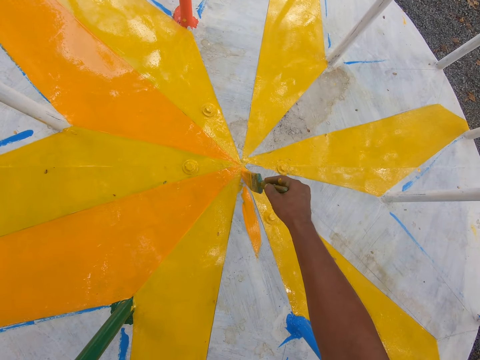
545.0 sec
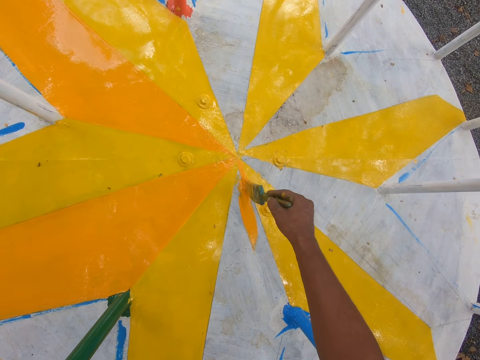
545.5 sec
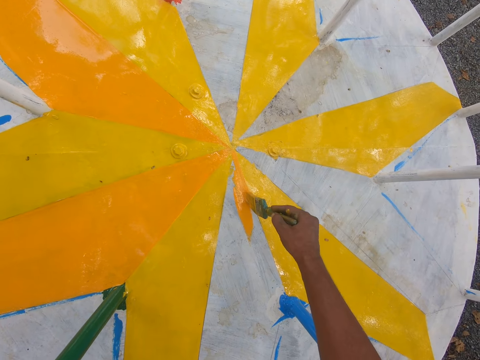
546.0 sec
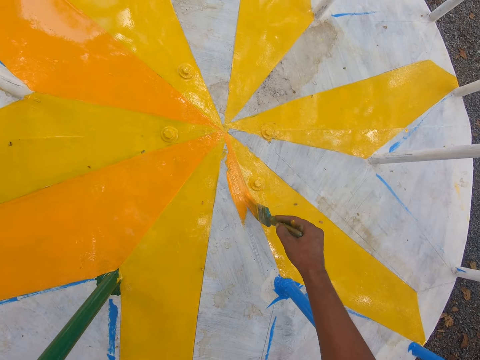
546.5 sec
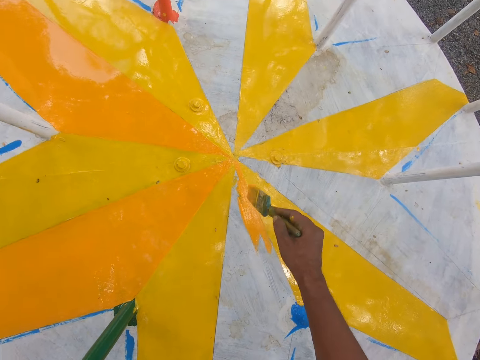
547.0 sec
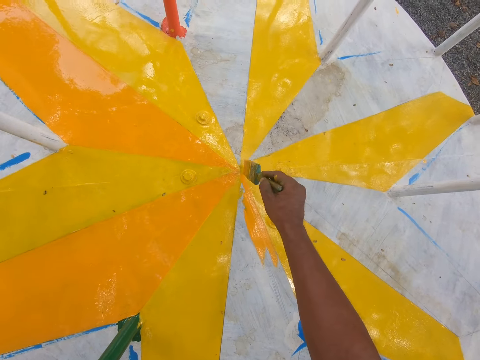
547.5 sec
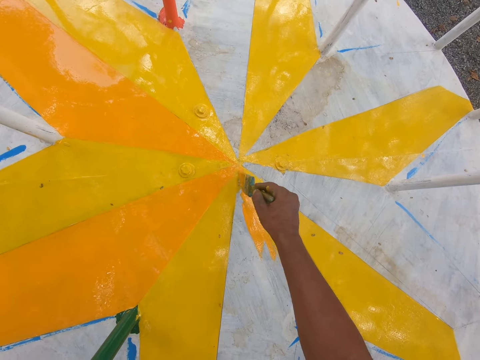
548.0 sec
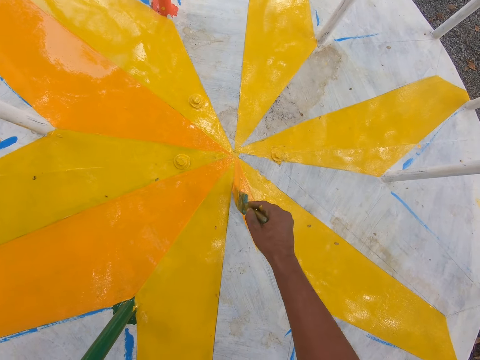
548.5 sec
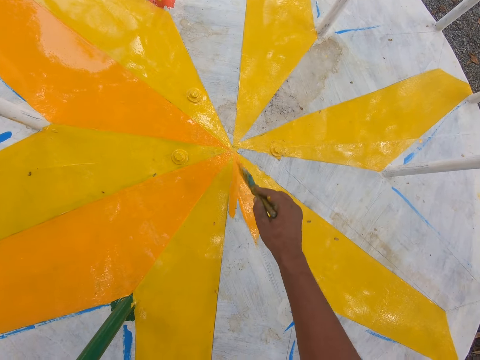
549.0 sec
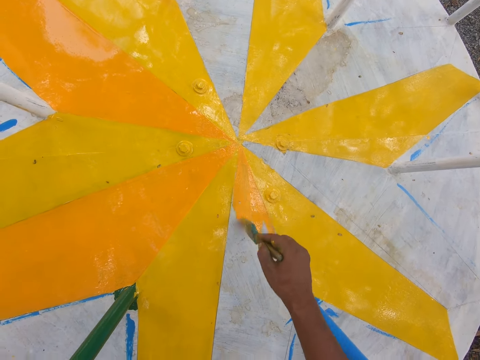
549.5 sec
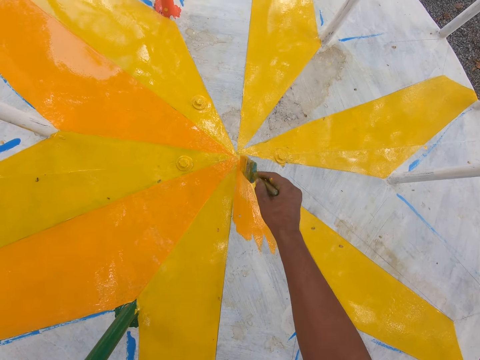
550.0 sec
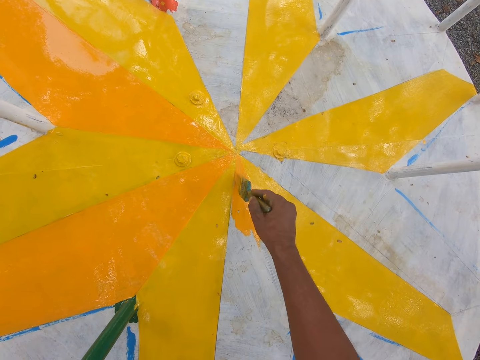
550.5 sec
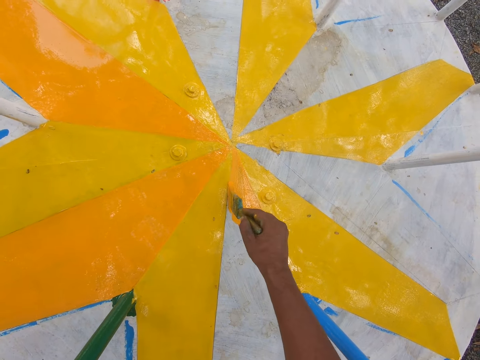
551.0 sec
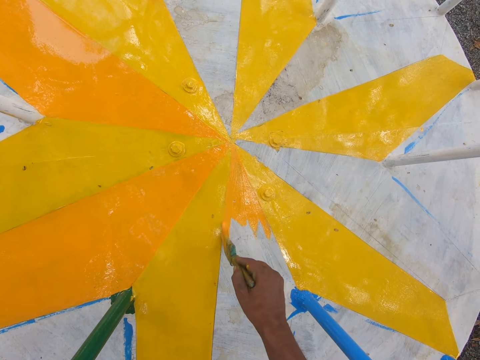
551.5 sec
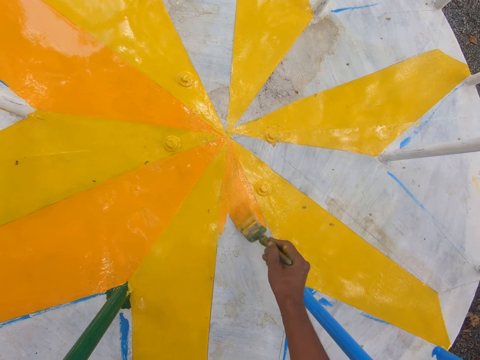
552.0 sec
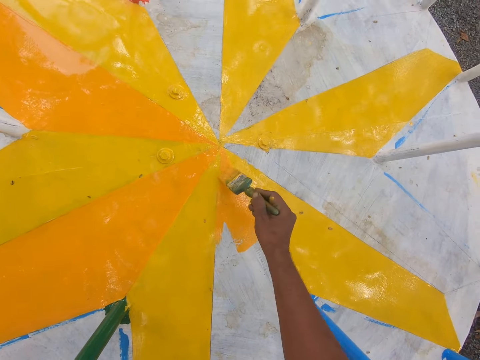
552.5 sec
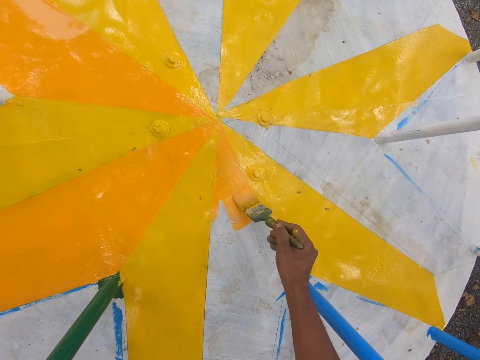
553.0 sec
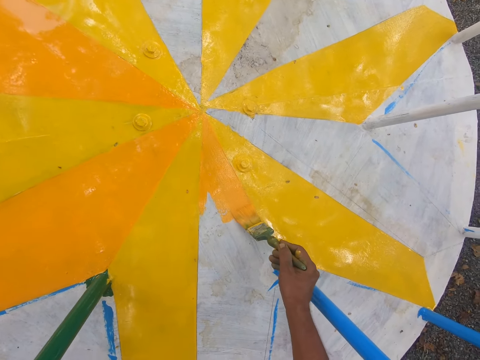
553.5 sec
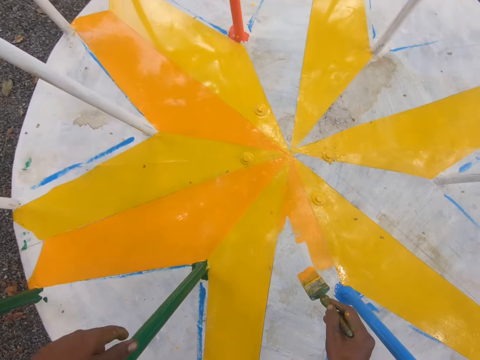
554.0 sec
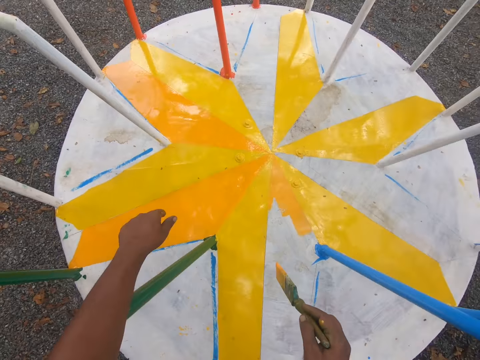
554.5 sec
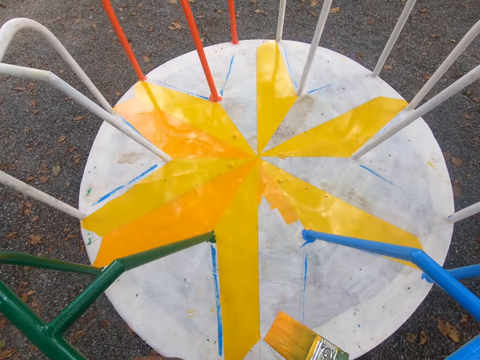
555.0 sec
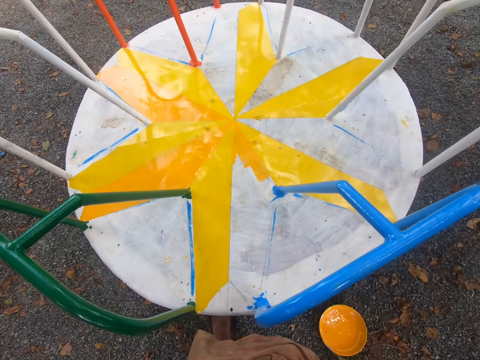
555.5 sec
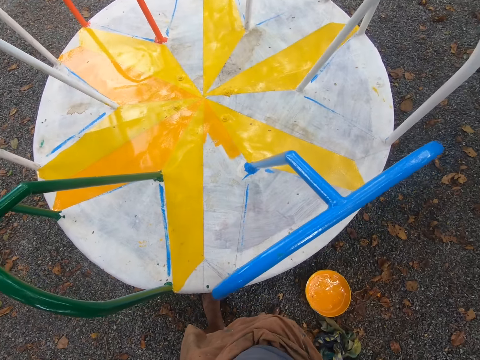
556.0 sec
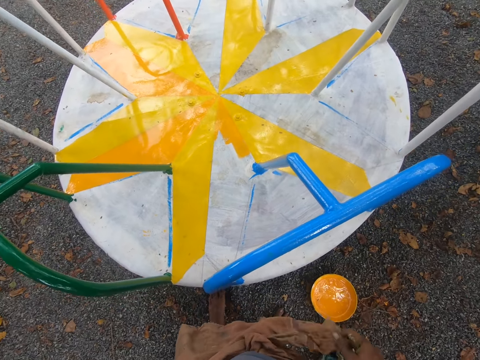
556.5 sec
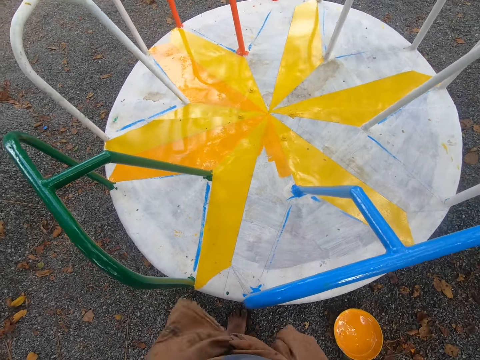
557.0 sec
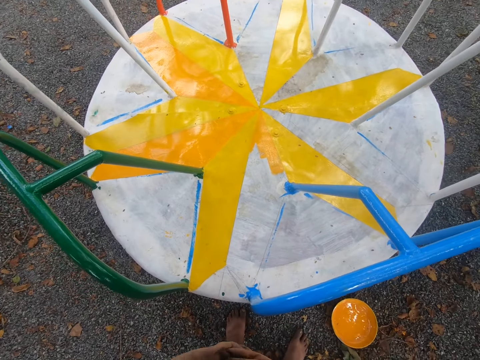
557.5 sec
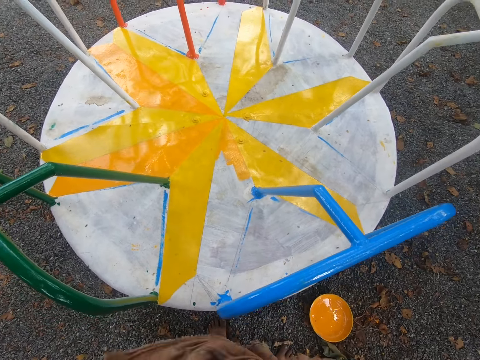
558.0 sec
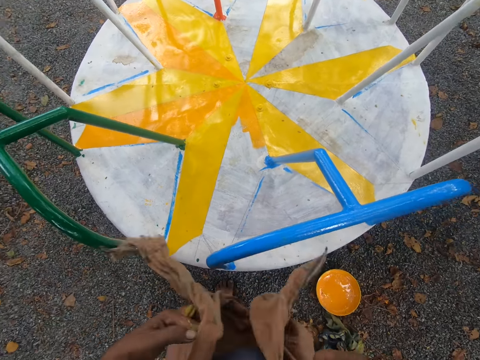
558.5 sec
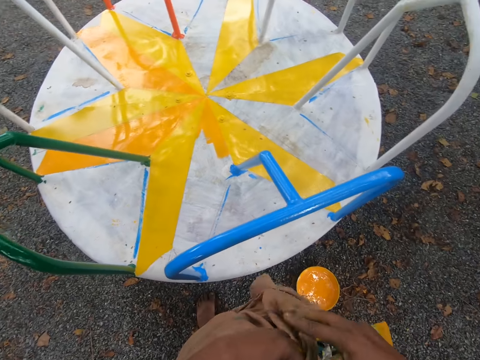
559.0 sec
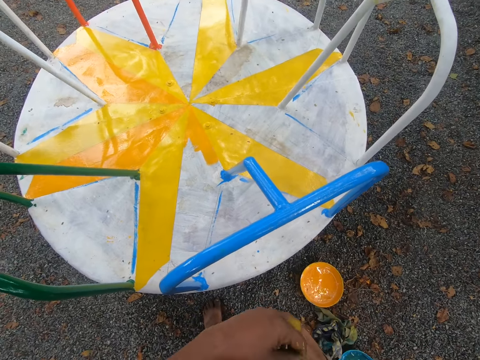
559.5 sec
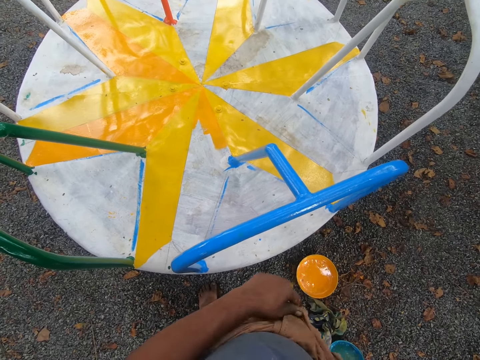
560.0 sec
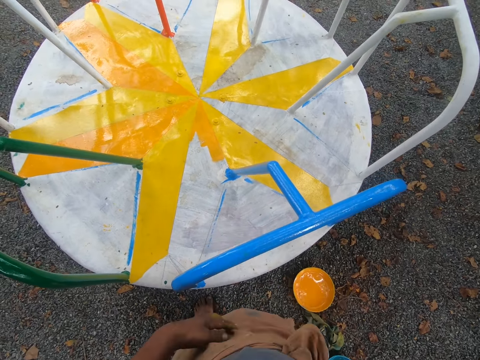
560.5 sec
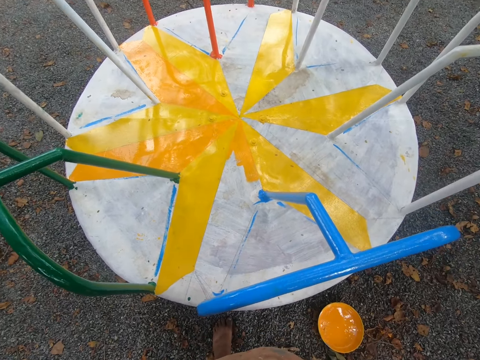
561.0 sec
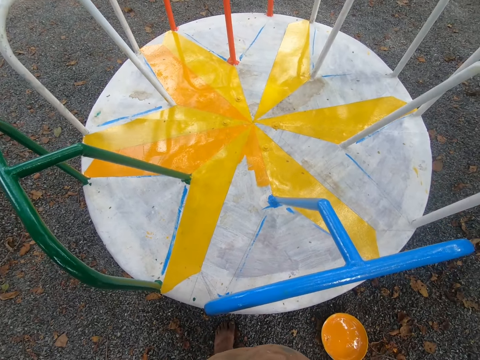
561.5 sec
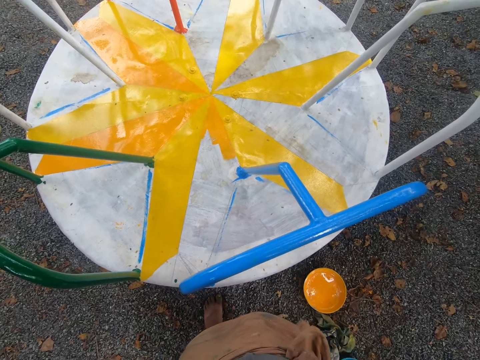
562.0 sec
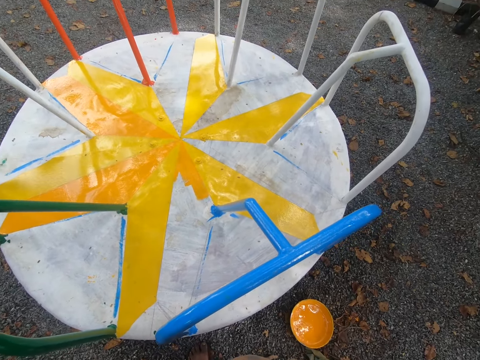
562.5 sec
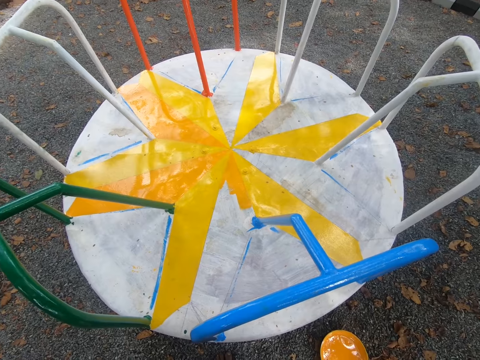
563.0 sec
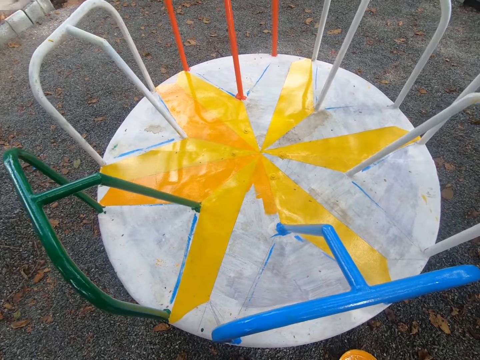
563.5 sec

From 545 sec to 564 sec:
The camera wearer lifts the brush from a merry-go-round. He ties his dhoti or cloth with both hands. He unties the cloth.

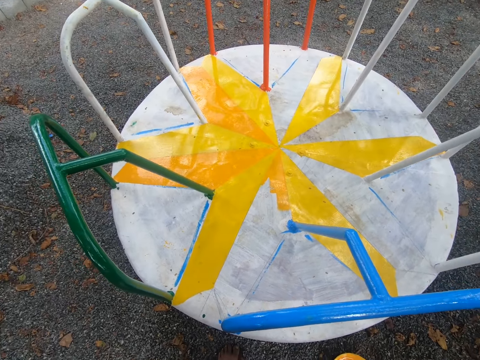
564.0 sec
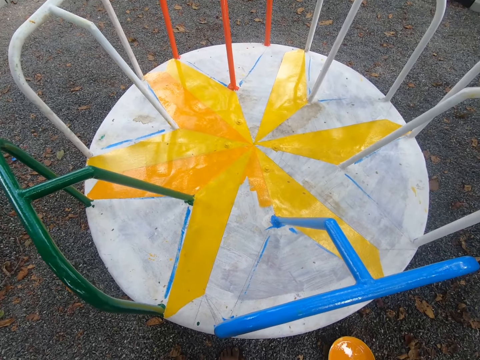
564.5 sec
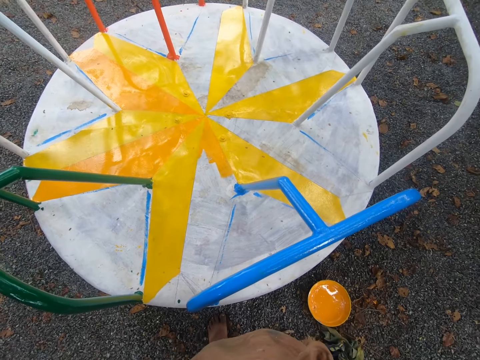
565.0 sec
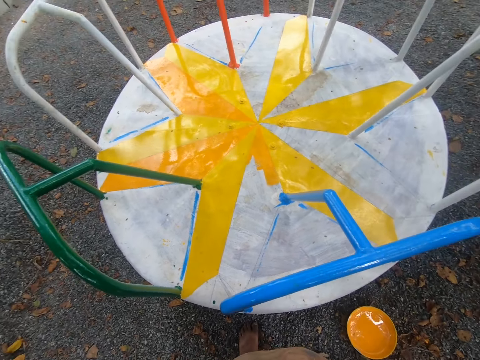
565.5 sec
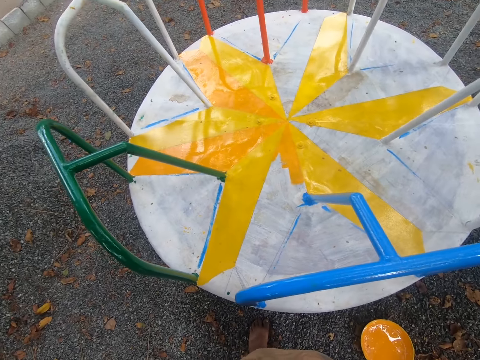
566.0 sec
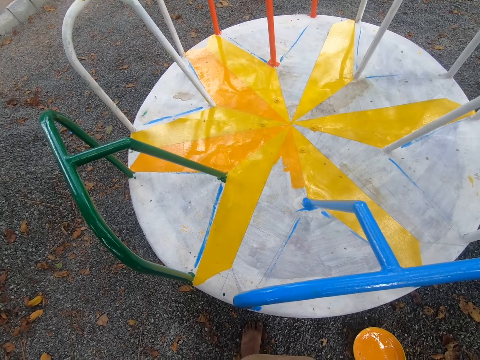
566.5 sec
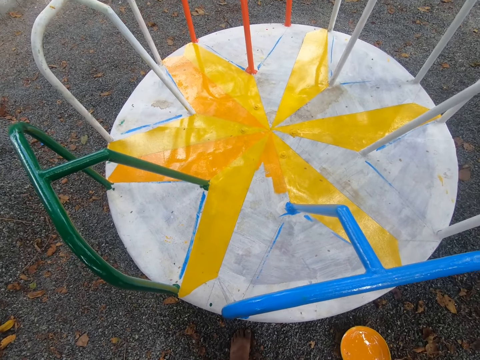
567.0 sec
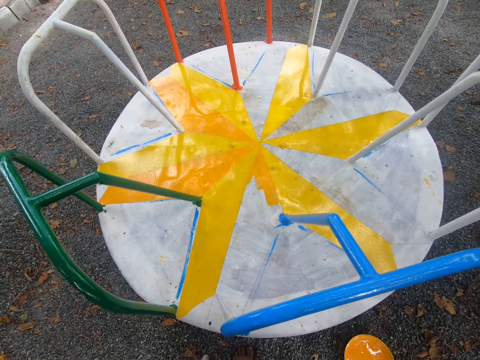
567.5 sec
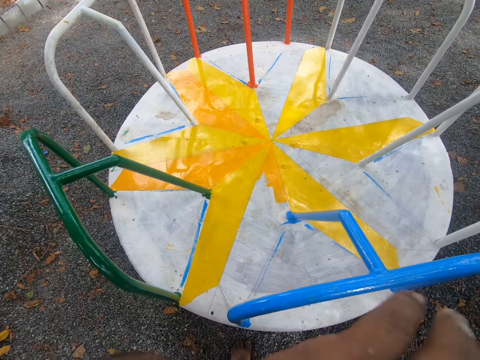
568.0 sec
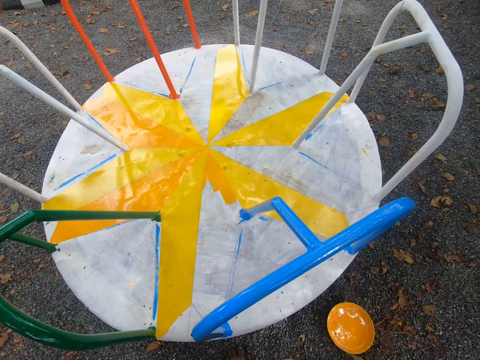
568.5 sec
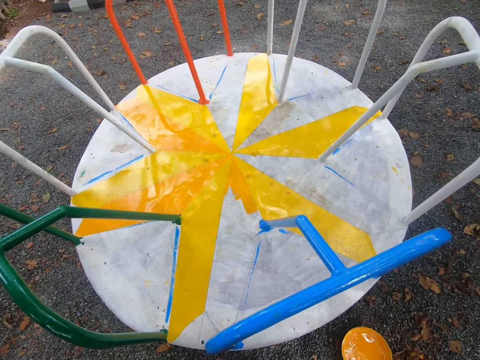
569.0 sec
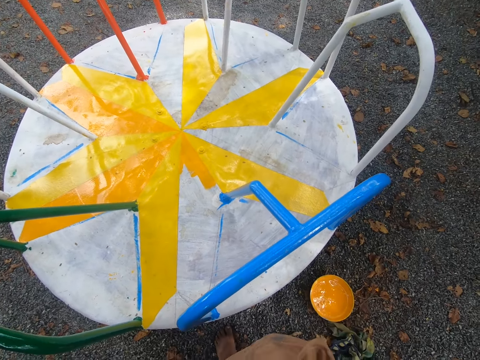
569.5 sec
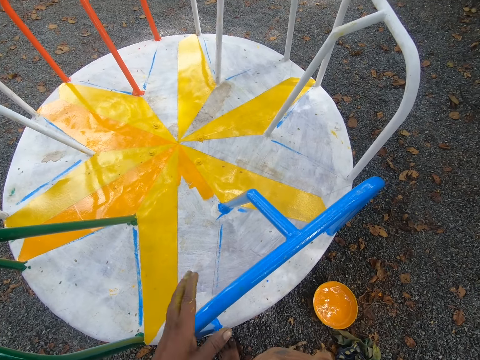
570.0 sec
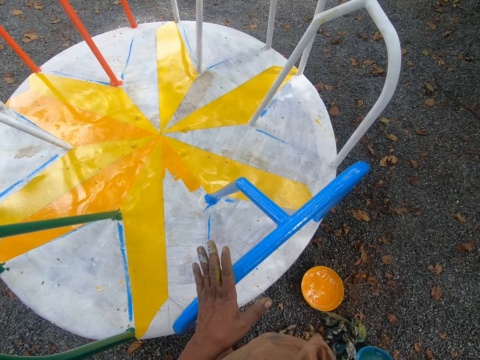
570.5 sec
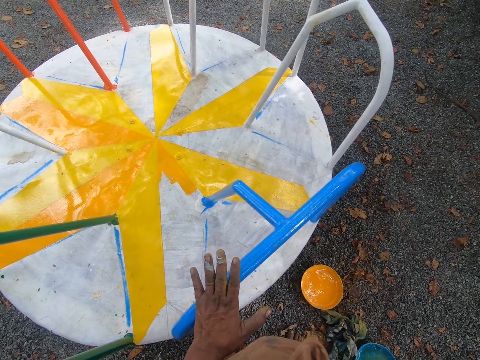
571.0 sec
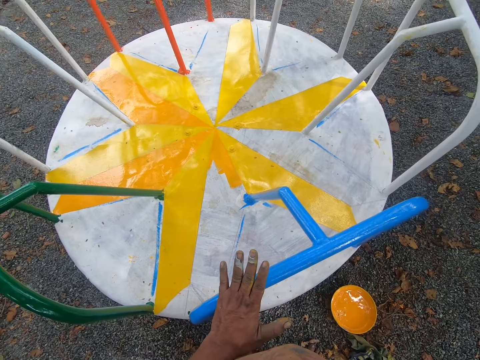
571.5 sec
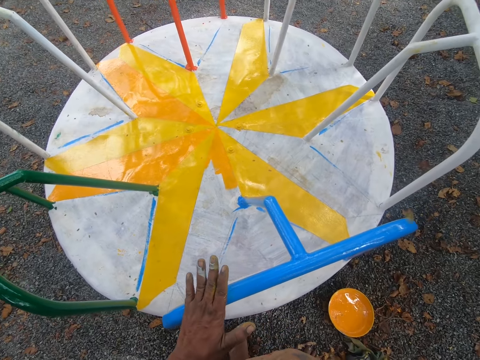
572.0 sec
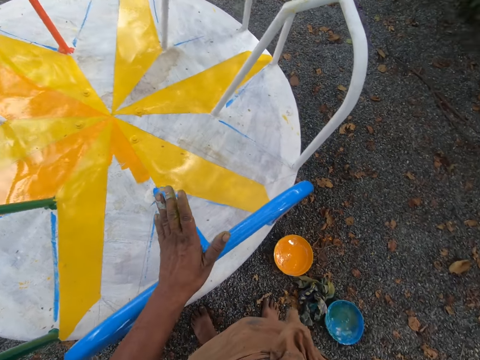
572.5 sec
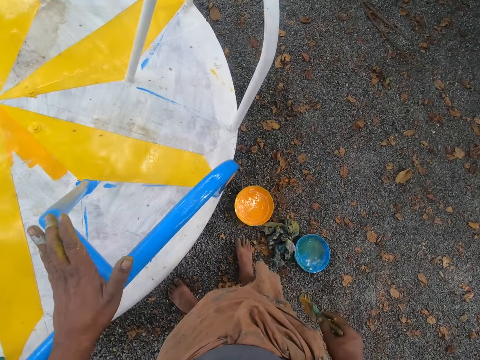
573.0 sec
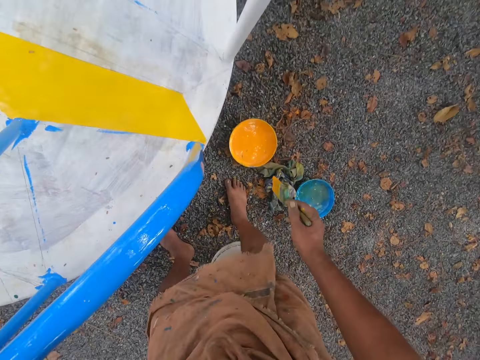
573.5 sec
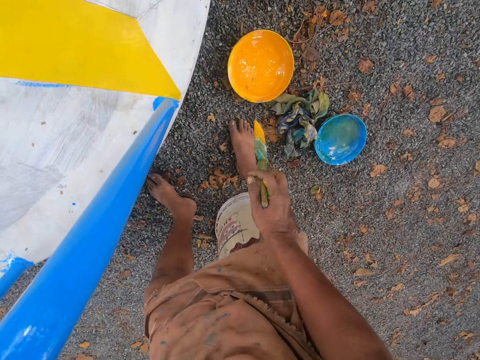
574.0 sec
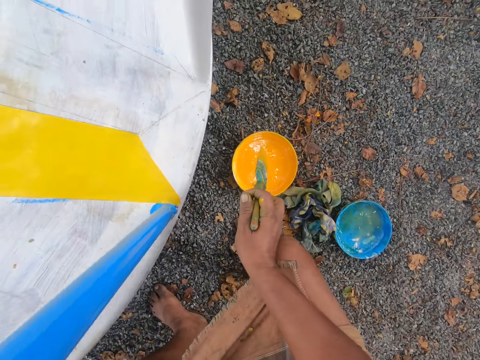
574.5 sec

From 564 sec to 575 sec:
The camera wearer places his left hand on the merry-go-round. He moves his left hand on the merry-go-round. He places his left hand on the merry-go-round.
